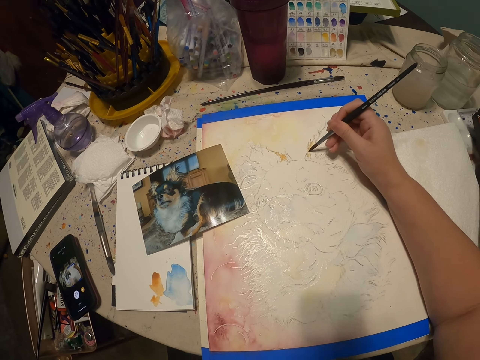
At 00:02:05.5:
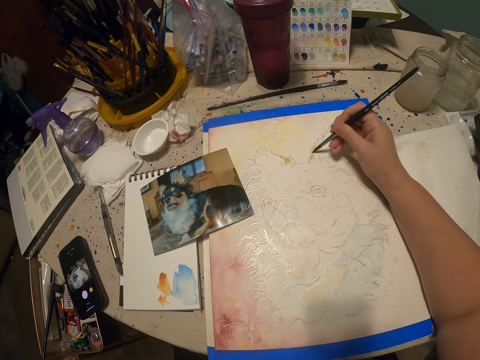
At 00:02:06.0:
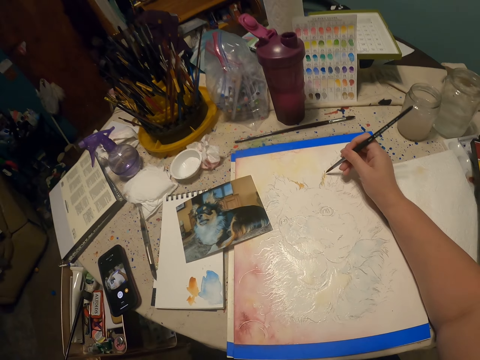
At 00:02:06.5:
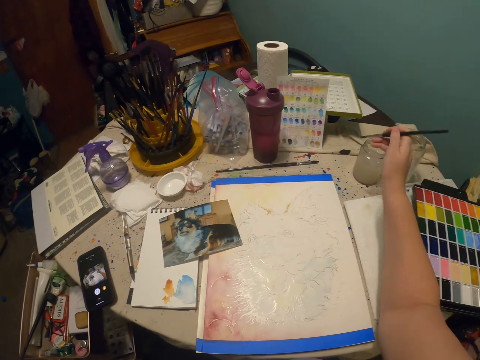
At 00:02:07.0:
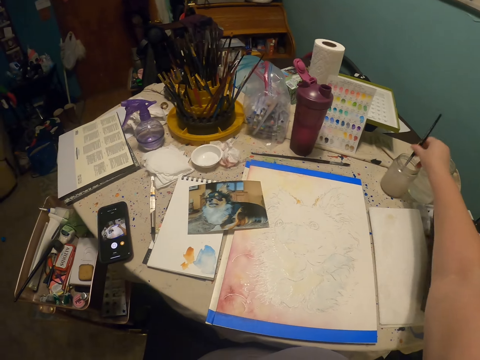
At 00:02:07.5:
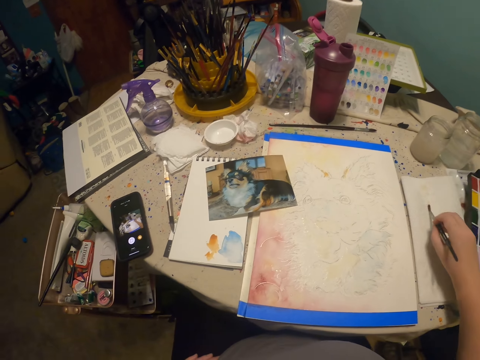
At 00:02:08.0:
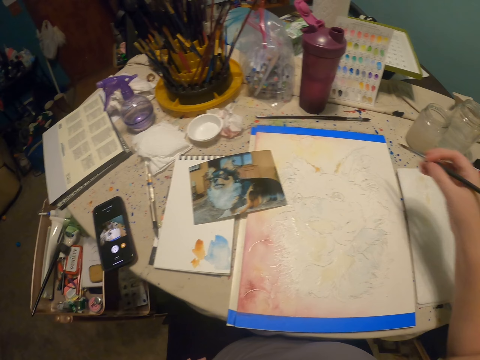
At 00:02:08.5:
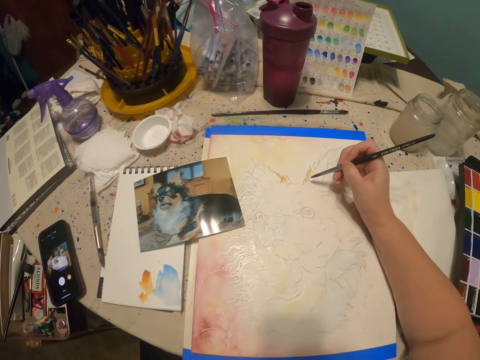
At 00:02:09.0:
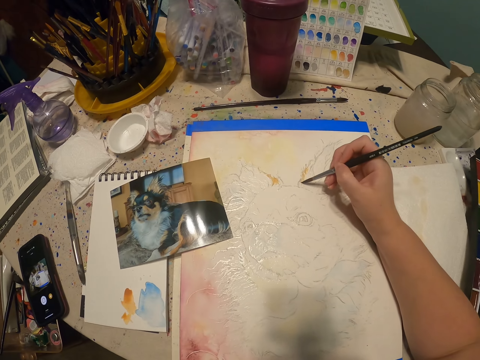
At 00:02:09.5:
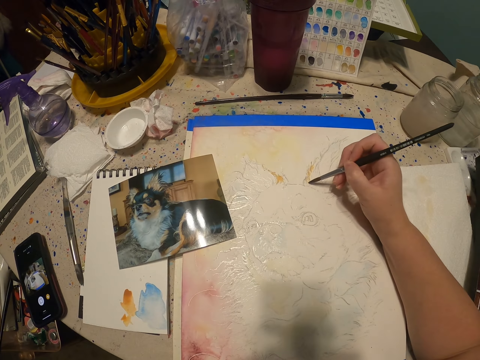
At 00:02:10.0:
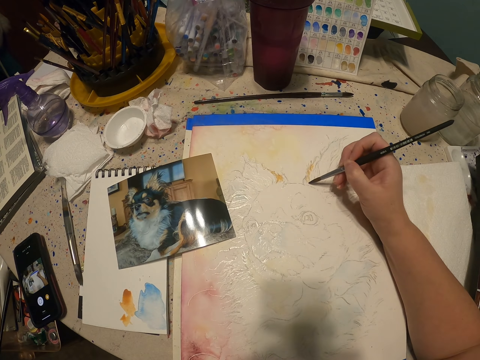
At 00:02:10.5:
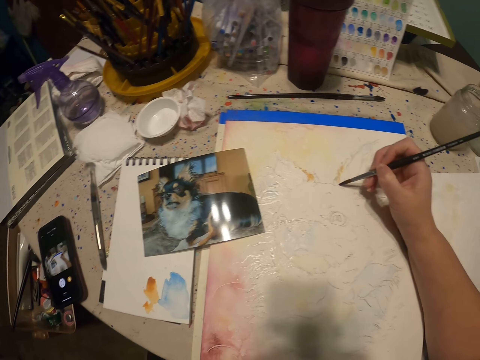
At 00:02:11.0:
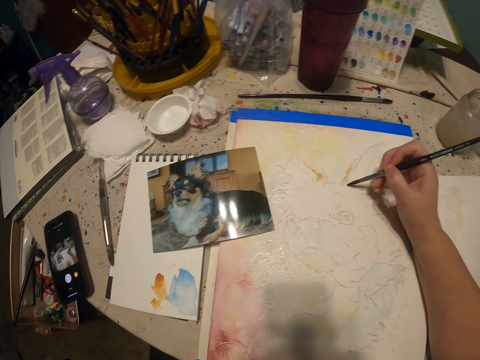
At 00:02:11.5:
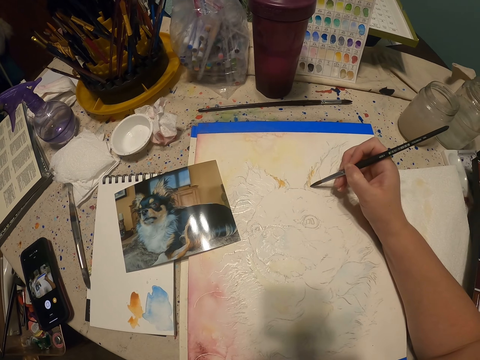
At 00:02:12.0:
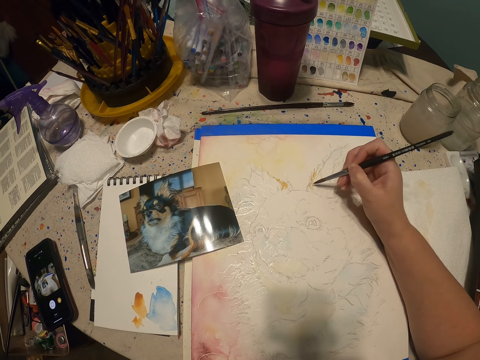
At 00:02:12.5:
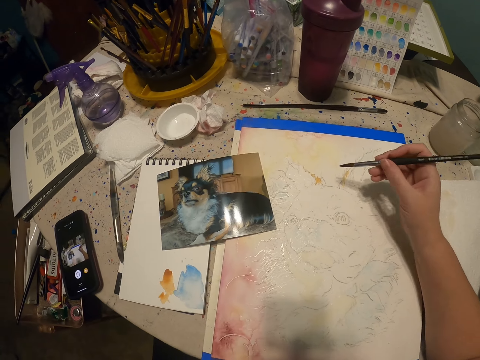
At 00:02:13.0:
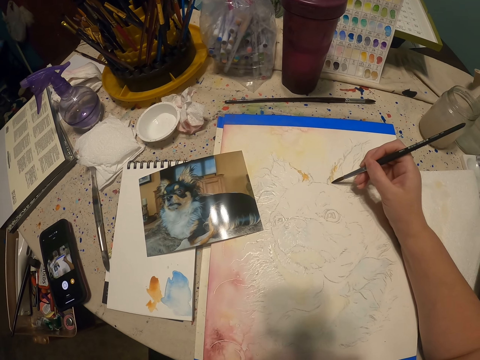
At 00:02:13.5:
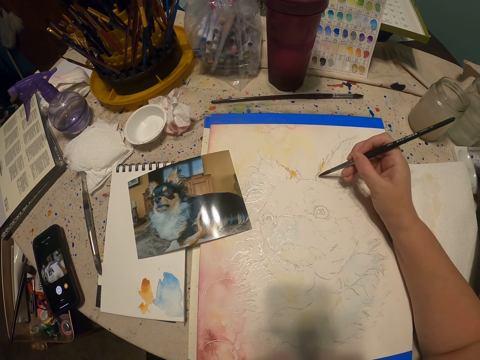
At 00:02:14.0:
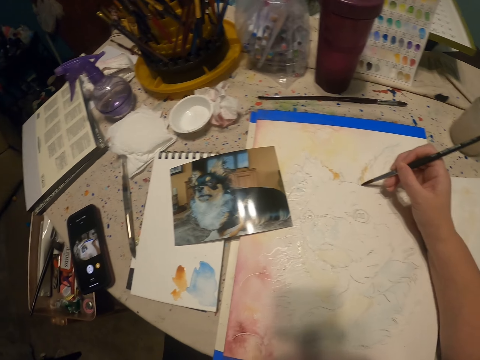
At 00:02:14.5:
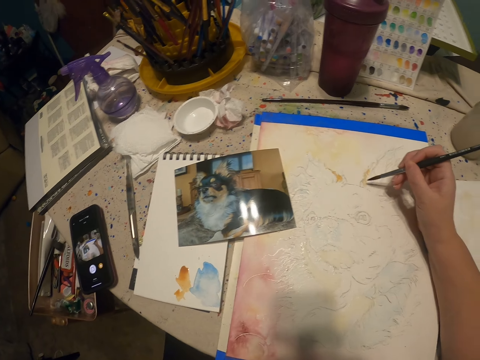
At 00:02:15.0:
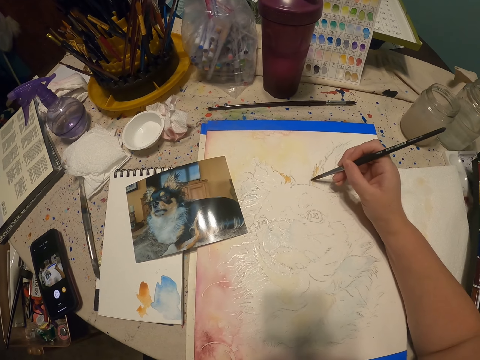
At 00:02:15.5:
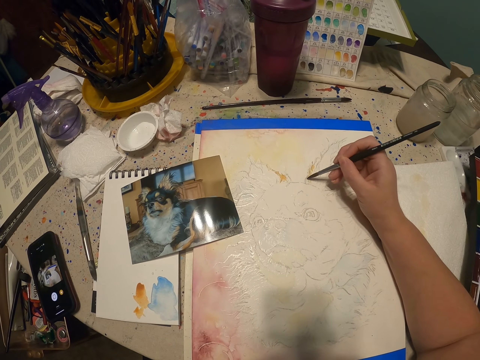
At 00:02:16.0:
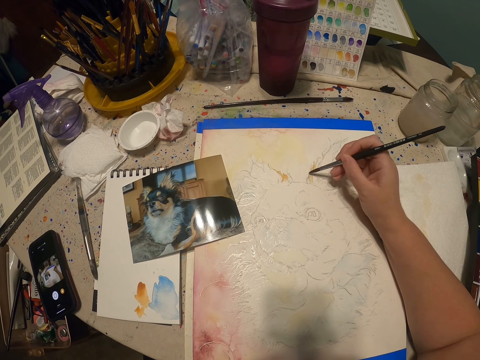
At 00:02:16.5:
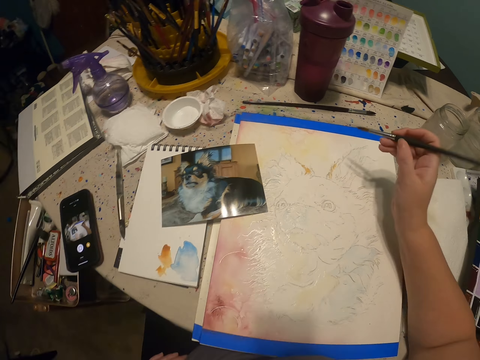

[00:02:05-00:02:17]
The camera wearer lifts up the paint brush. They dip the paint brush in the watercolor. They paint on the writing pad. They remove the brush from the water. They paint on the painting.

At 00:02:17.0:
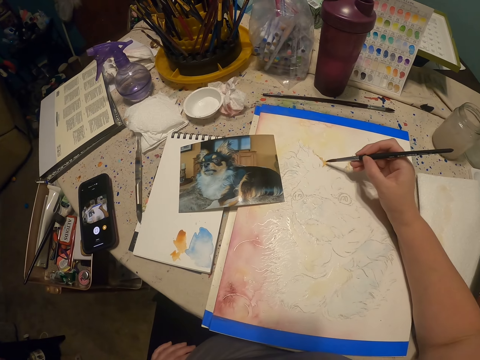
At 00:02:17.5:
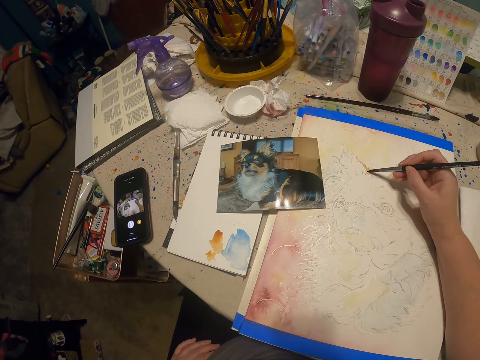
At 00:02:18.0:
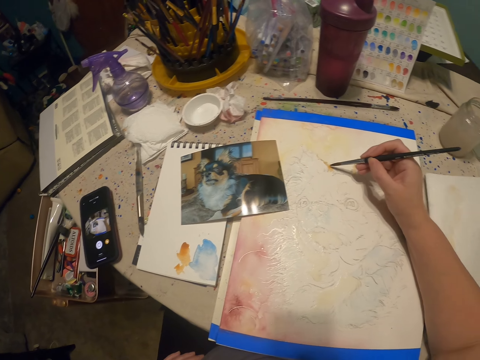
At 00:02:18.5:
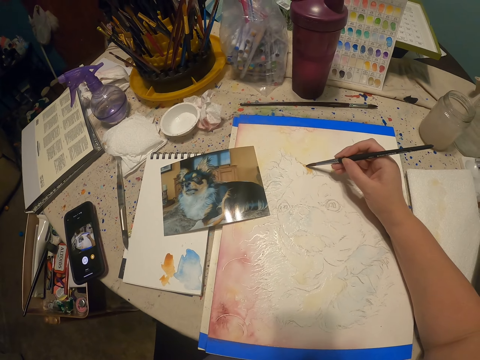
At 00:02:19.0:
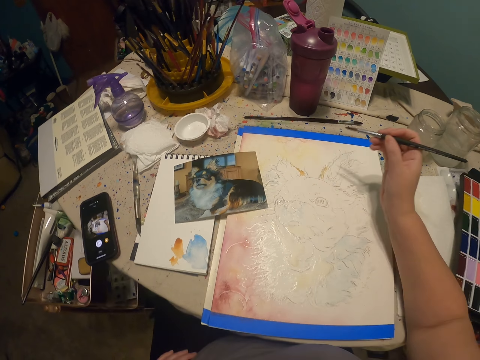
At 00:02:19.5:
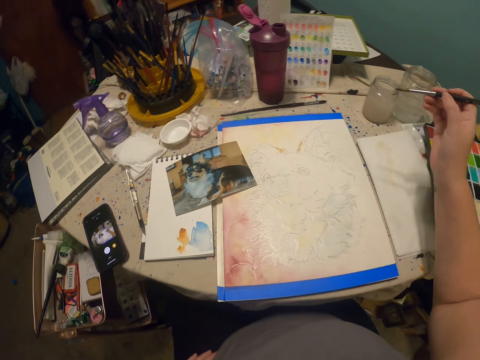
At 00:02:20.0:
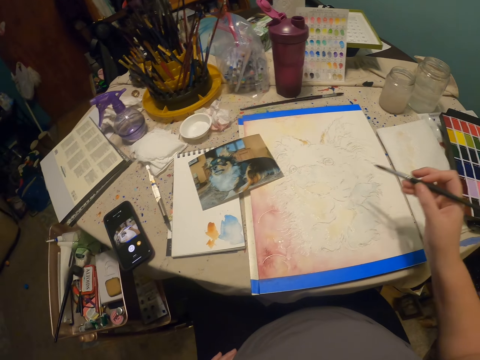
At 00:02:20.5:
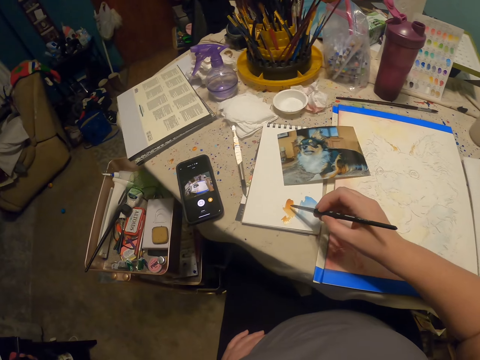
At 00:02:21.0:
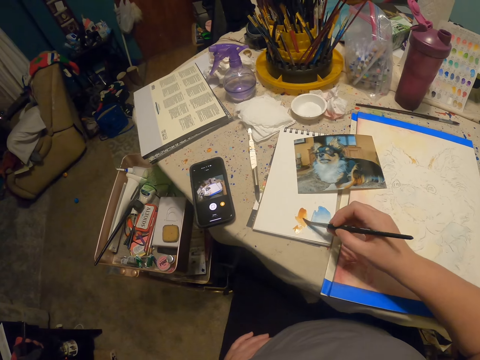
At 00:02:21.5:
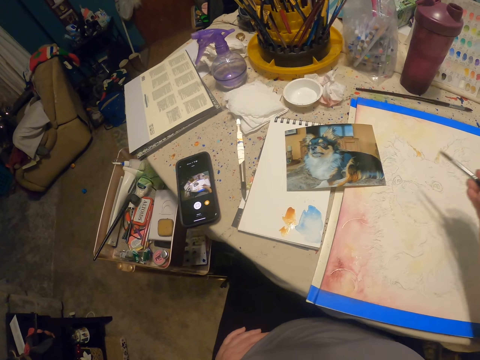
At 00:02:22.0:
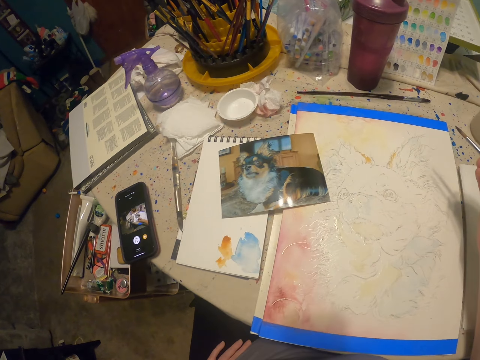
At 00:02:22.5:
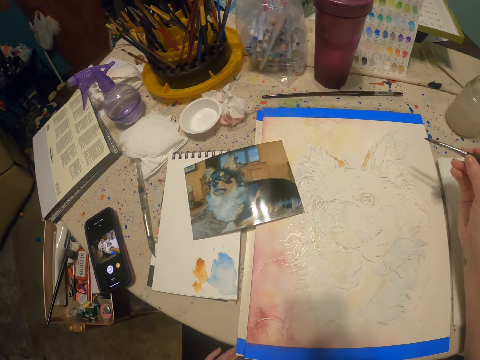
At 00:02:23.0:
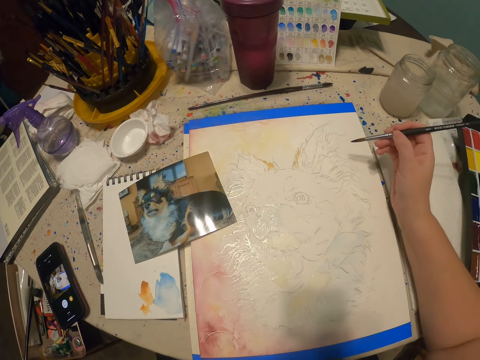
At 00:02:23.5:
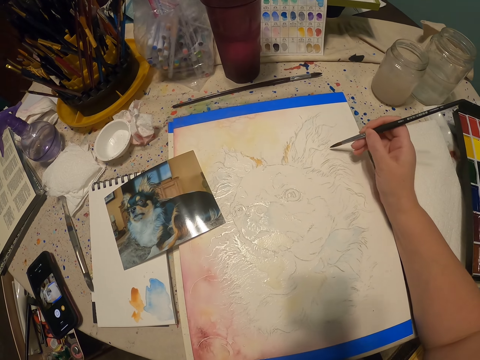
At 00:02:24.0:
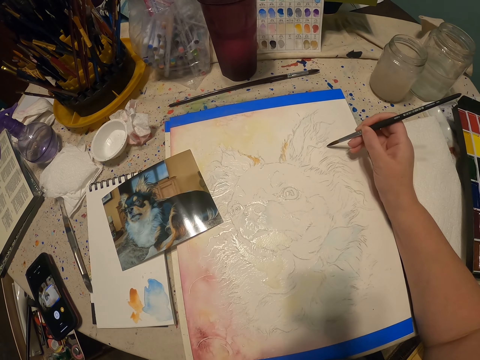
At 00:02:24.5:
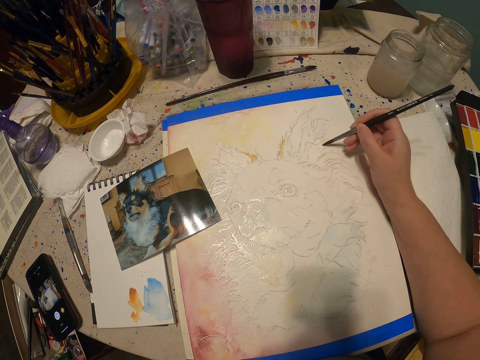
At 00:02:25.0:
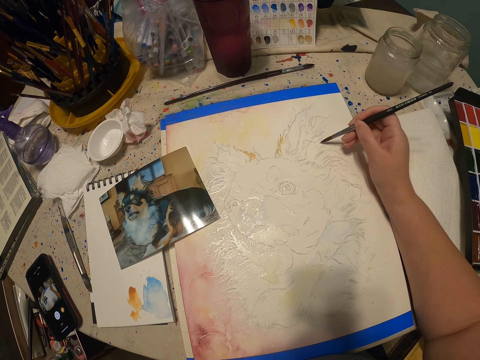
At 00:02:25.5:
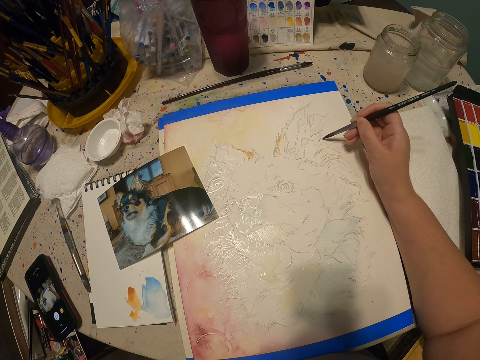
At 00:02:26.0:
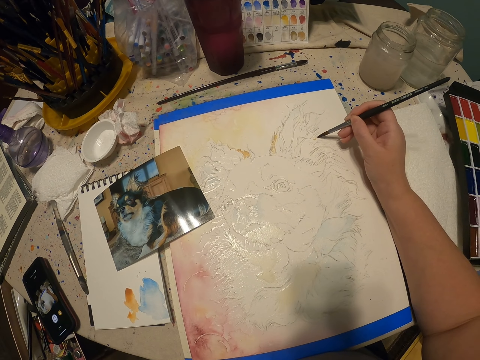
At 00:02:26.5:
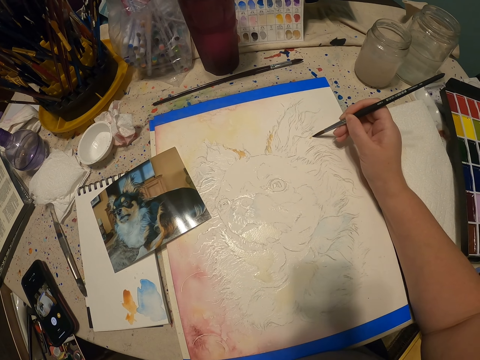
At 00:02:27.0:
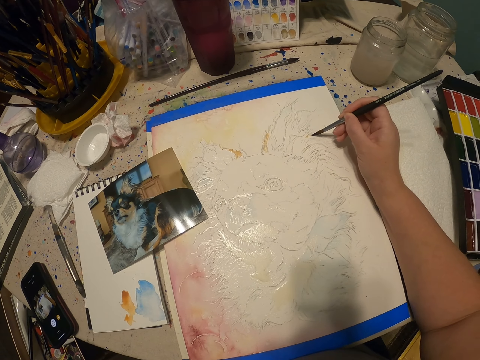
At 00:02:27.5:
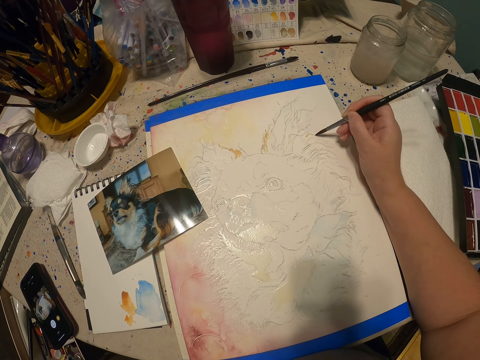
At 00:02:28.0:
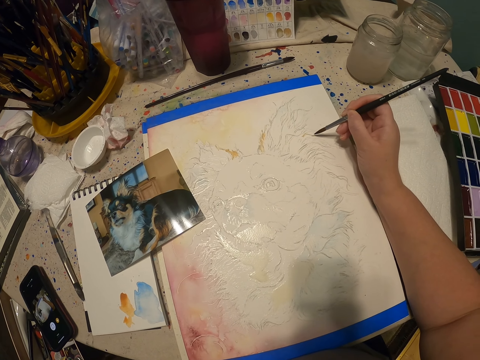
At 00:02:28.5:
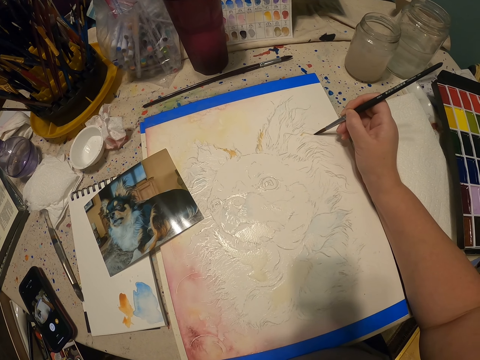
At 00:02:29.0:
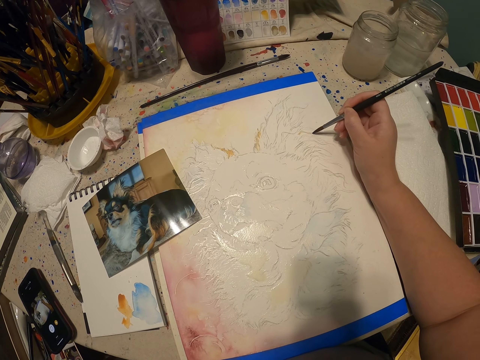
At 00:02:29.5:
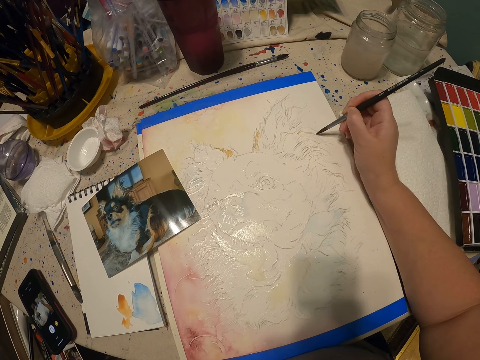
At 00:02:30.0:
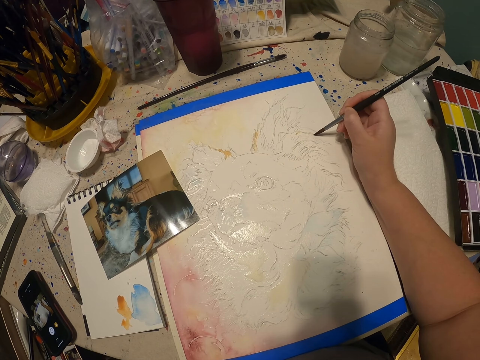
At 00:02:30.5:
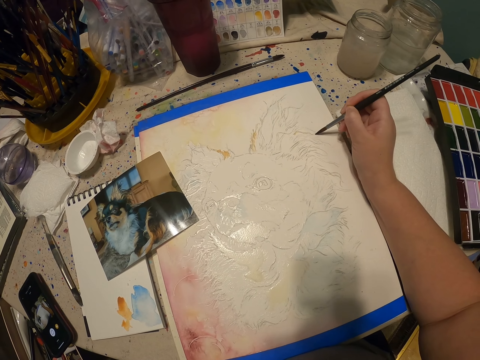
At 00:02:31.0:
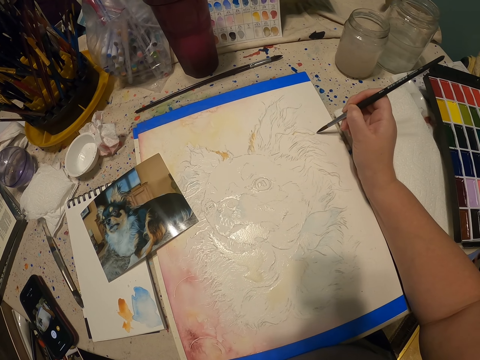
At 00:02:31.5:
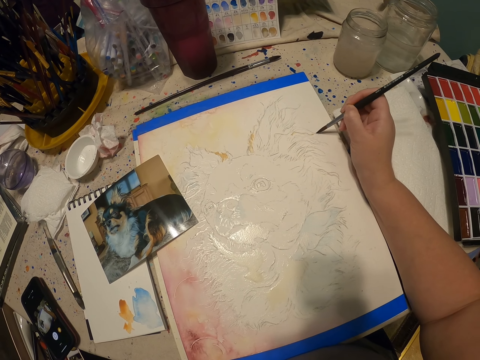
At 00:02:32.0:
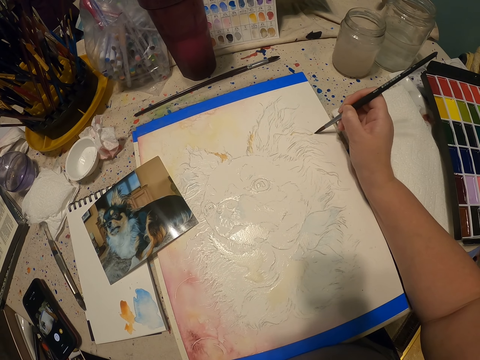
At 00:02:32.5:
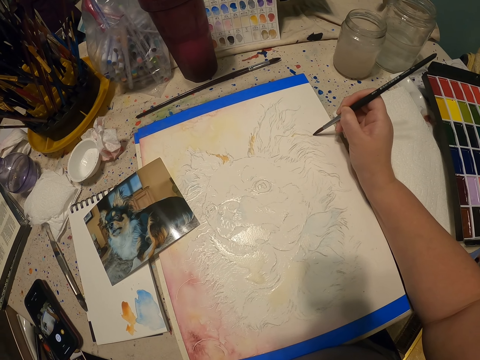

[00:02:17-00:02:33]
The camera wearer lifts up the paint brush. They paint on the writing pad. They touch paint on the paper. They paint on the paper. They paint on the painting.
